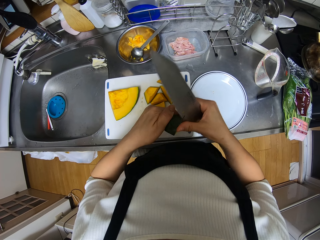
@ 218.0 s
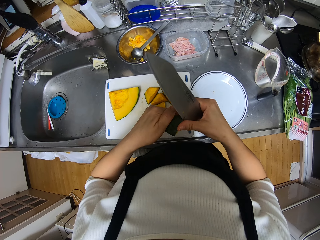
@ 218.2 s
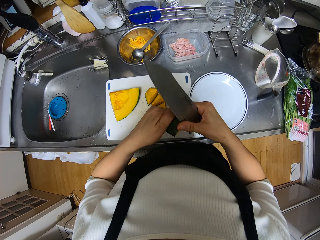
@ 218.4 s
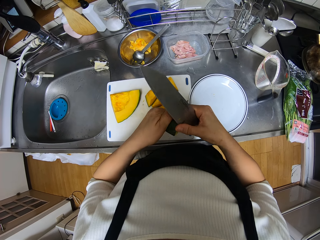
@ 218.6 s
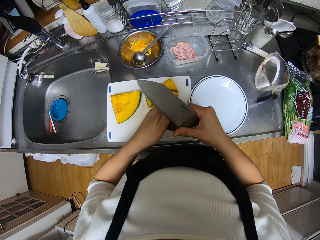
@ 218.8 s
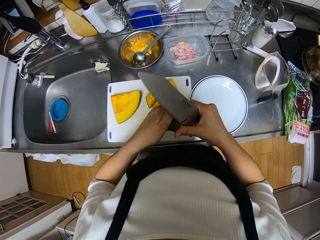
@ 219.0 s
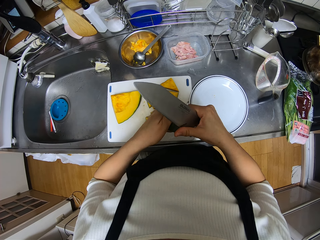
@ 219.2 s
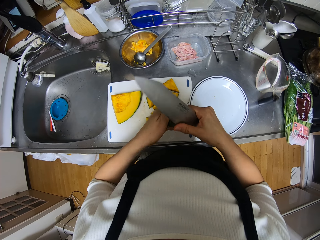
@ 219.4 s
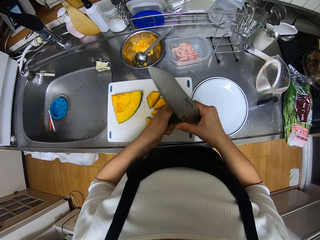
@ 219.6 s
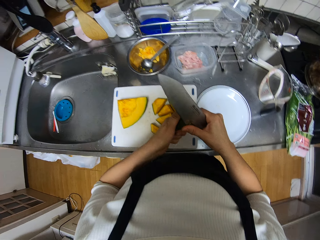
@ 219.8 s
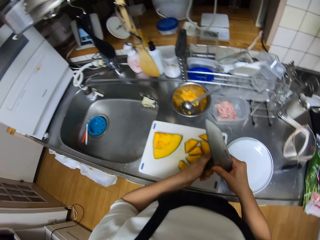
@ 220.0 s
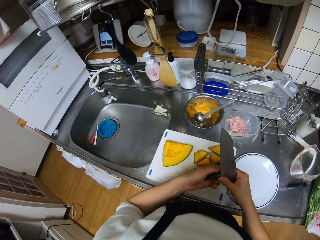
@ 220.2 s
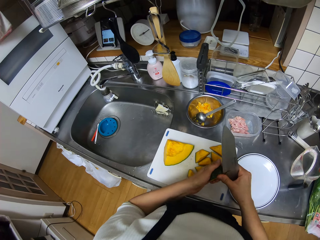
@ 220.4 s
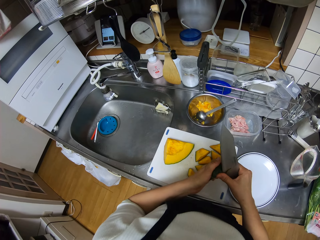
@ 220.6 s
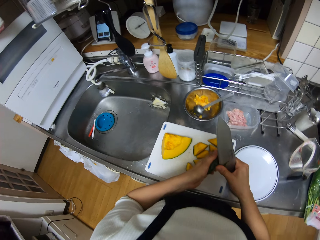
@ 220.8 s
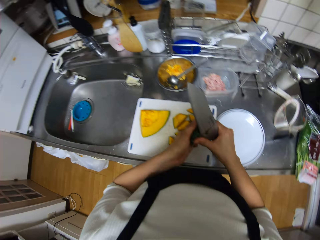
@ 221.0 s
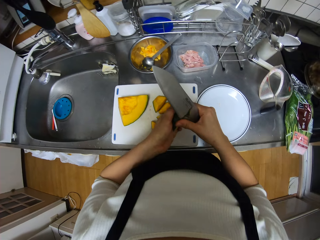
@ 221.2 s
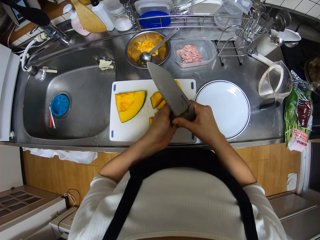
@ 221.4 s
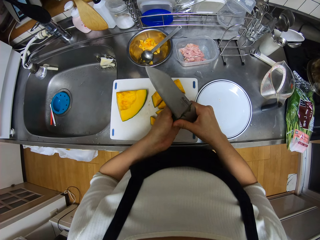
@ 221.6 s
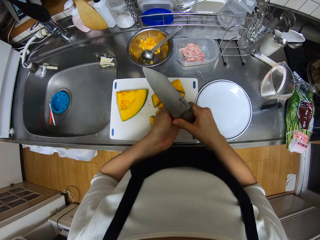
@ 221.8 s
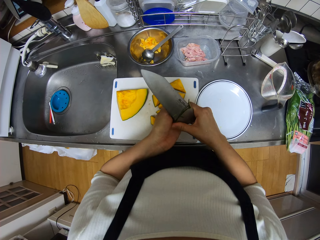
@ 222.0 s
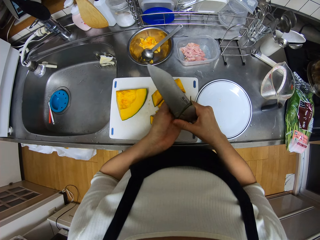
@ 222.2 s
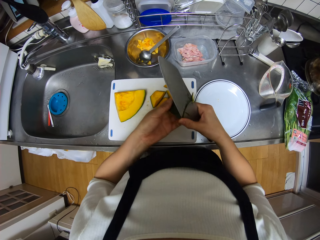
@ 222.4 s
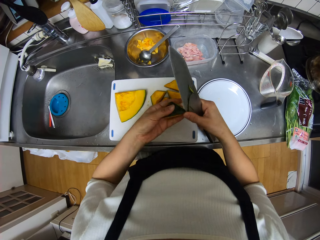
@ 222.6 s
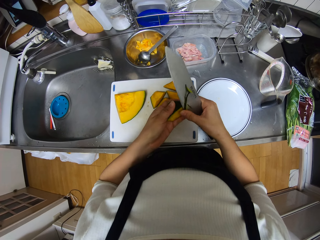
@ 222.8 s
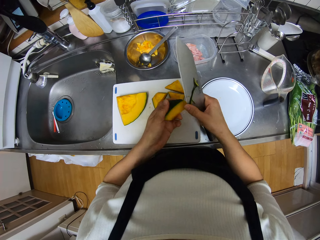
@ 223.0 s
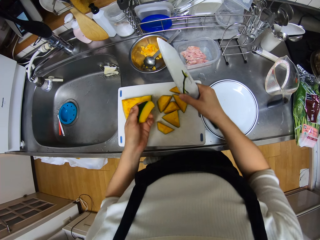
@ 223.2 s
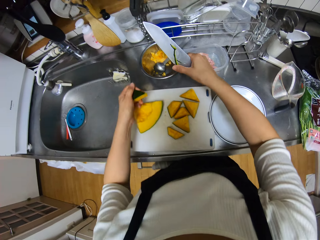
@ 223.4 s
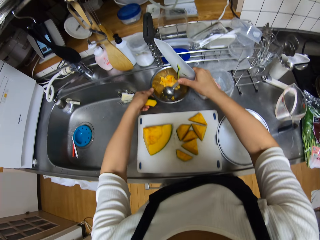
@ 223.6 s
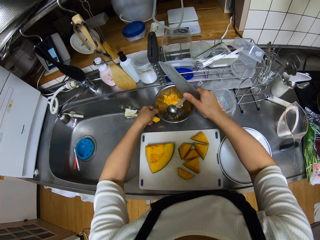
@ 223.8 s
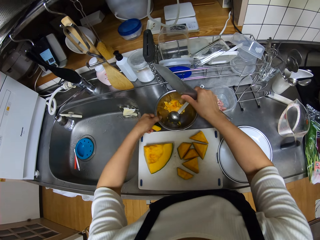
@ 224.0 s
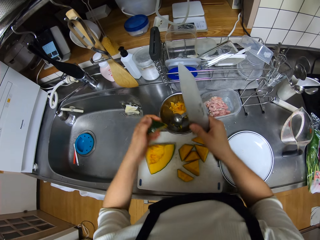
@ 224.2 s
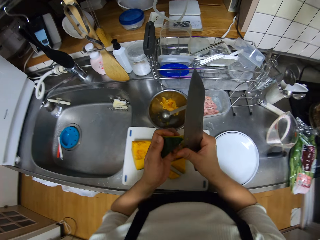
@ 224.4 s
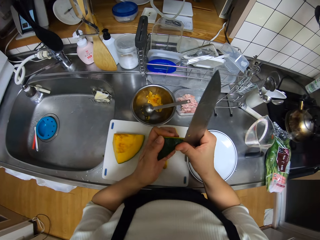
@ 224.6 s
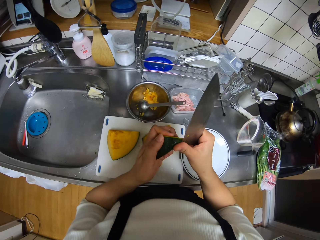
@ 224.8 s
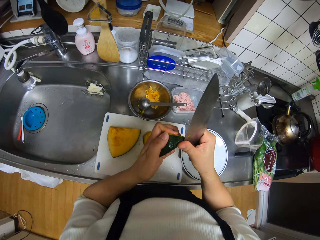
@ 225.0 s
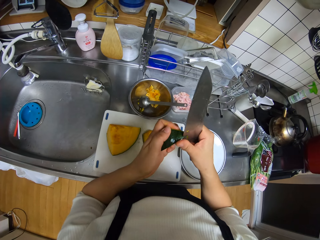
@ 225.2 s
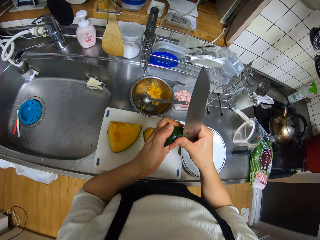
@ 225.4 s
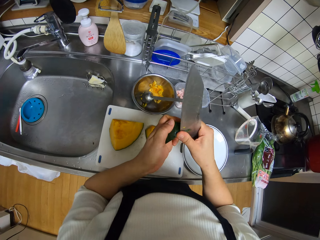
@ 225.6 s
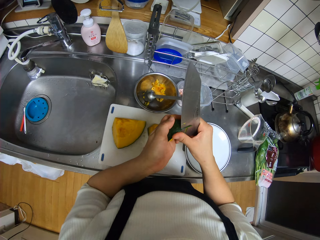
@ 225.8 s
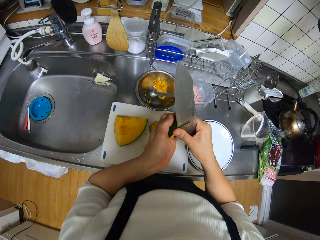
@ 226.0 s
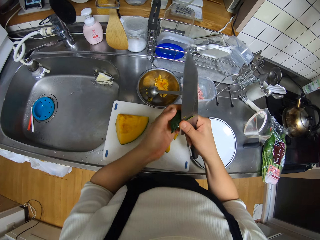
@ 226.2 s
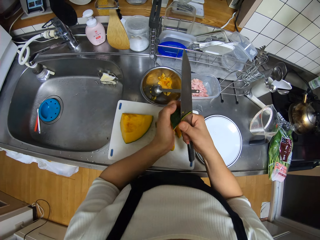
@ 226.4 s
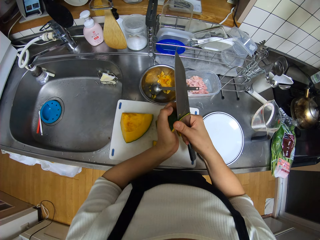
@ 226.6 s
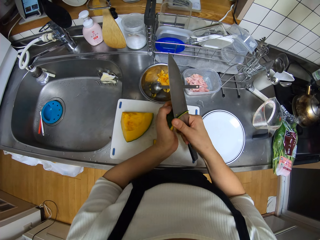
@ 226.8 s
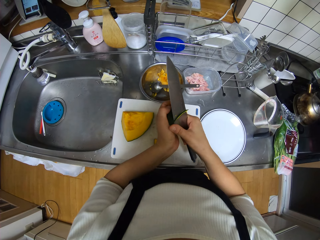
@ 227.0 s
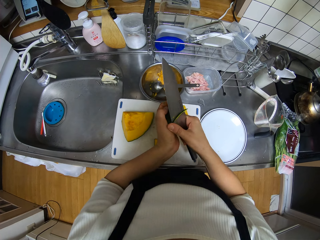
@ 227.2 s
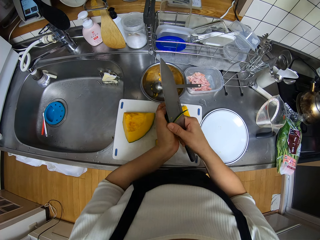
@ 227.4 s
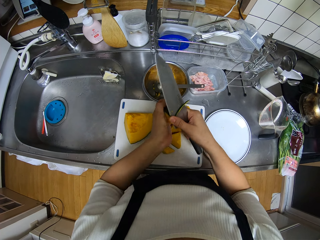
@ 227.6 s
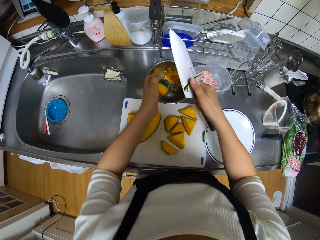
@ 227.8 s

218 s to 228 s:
The camera wearer drops the shaved edges in the stainless bowl. They shave the edges of the smaller piece of pawpaw with the knife.

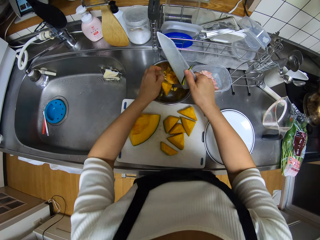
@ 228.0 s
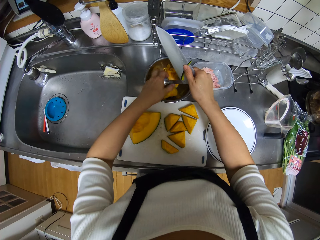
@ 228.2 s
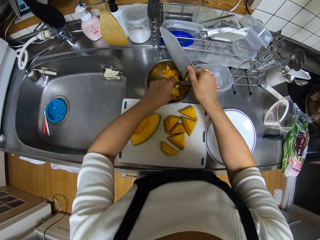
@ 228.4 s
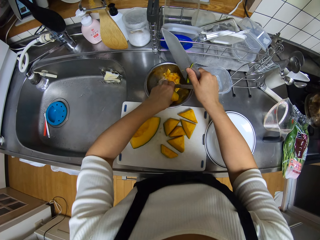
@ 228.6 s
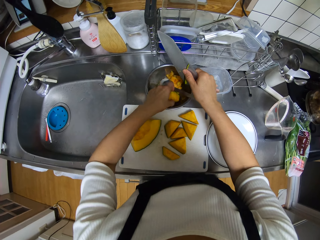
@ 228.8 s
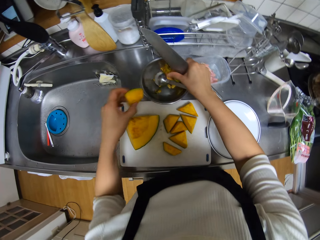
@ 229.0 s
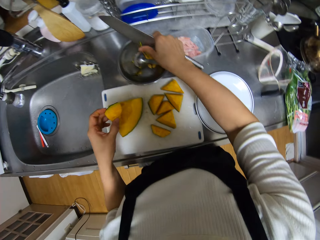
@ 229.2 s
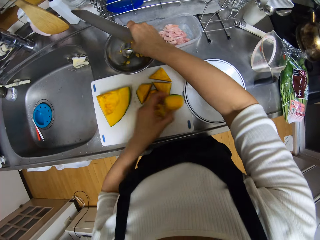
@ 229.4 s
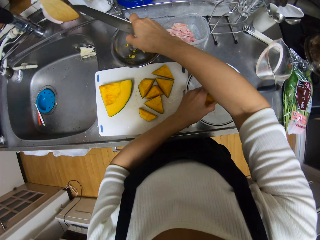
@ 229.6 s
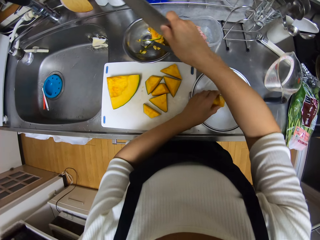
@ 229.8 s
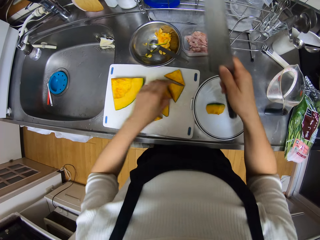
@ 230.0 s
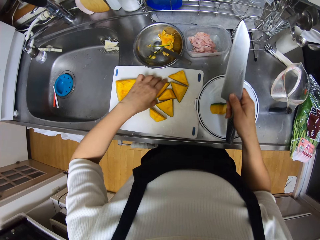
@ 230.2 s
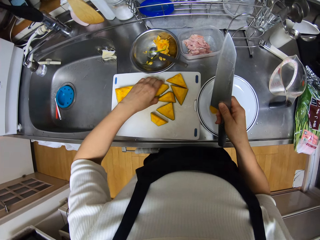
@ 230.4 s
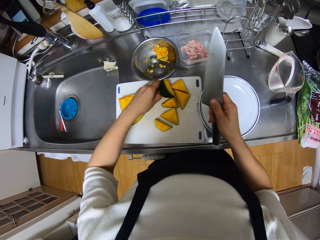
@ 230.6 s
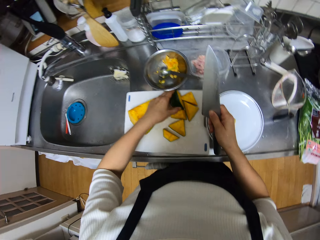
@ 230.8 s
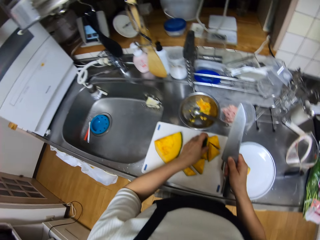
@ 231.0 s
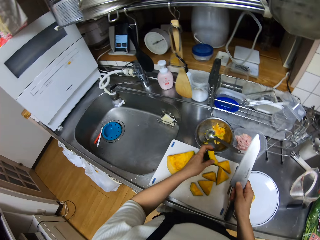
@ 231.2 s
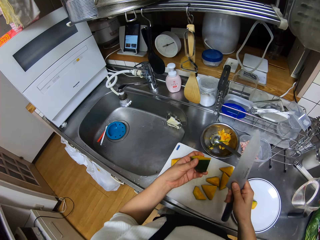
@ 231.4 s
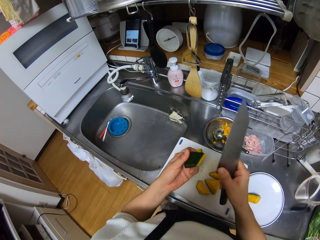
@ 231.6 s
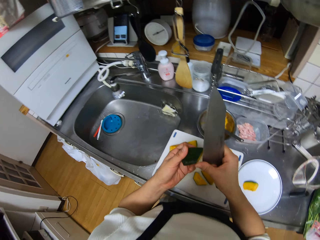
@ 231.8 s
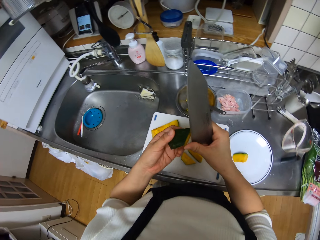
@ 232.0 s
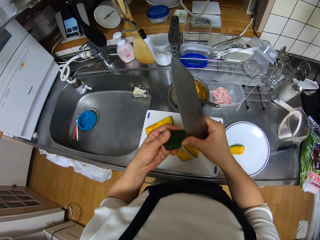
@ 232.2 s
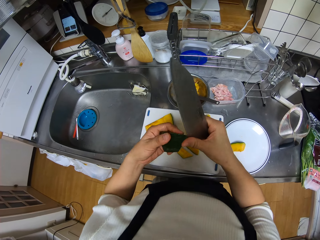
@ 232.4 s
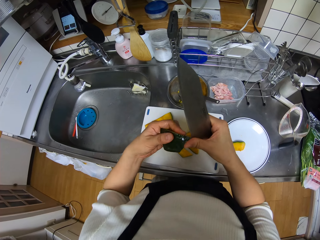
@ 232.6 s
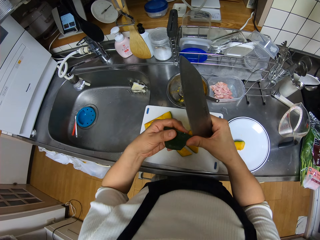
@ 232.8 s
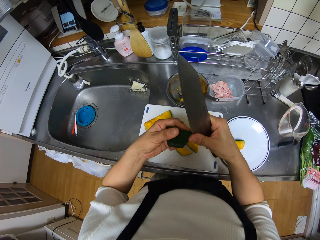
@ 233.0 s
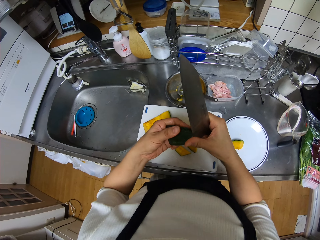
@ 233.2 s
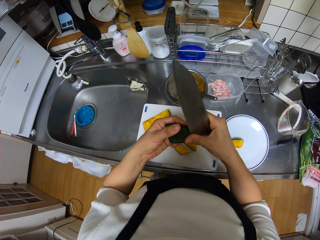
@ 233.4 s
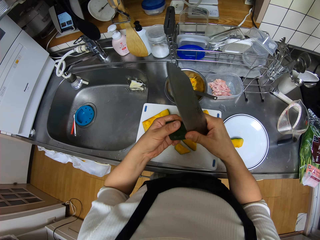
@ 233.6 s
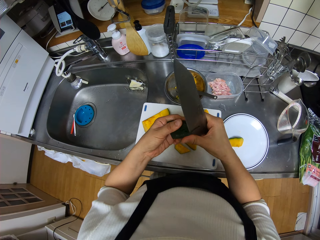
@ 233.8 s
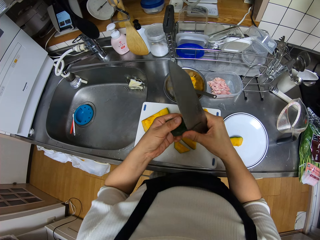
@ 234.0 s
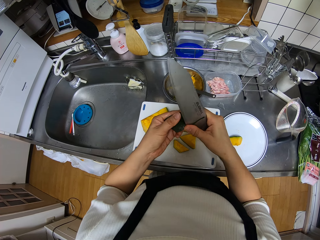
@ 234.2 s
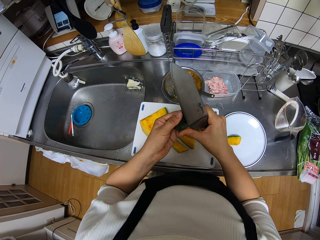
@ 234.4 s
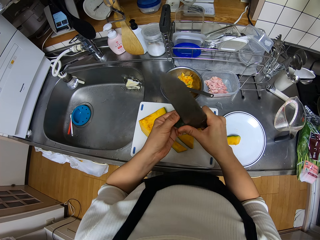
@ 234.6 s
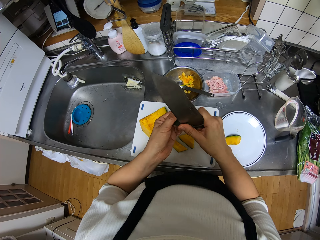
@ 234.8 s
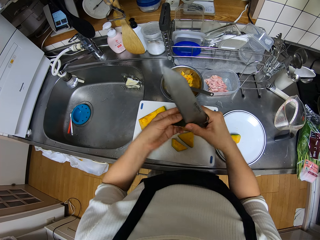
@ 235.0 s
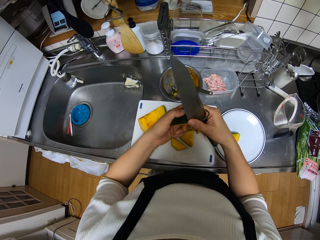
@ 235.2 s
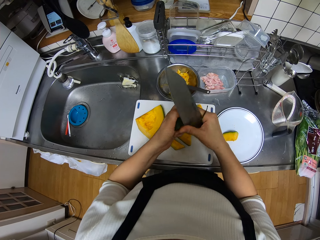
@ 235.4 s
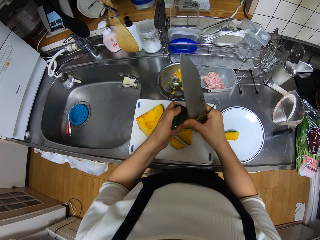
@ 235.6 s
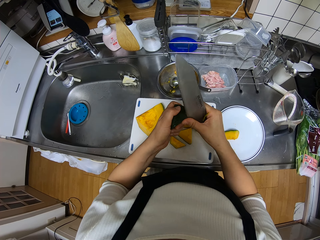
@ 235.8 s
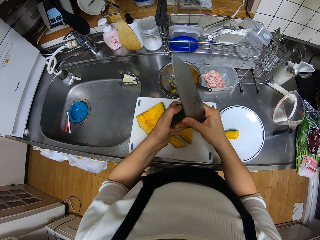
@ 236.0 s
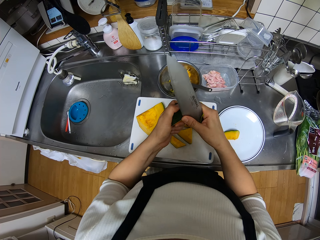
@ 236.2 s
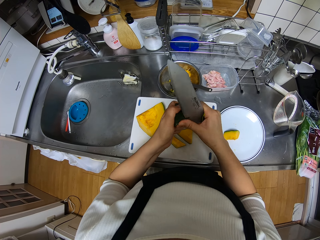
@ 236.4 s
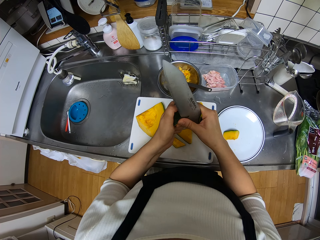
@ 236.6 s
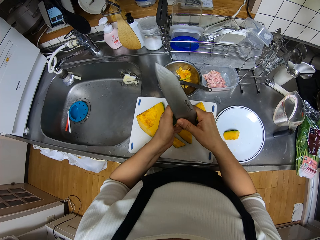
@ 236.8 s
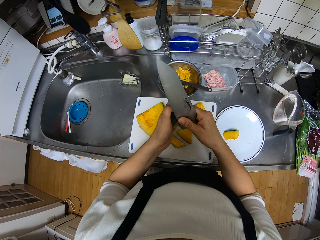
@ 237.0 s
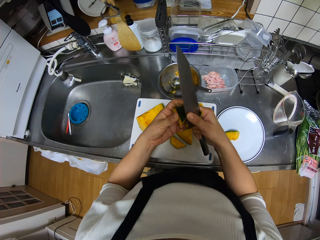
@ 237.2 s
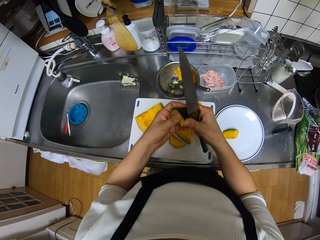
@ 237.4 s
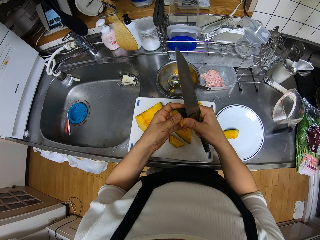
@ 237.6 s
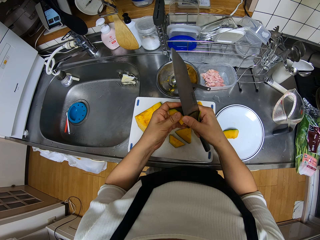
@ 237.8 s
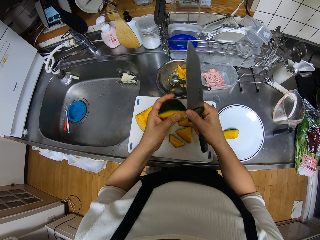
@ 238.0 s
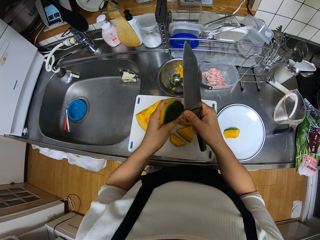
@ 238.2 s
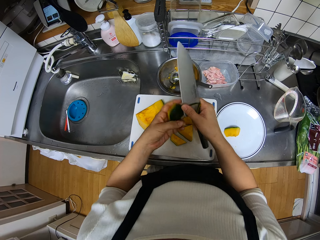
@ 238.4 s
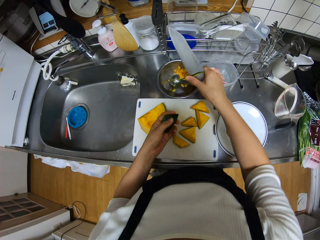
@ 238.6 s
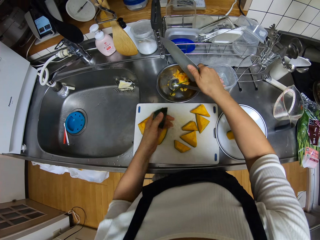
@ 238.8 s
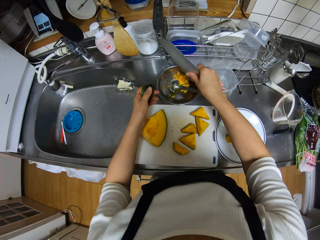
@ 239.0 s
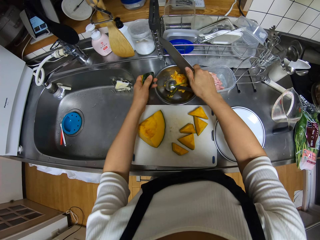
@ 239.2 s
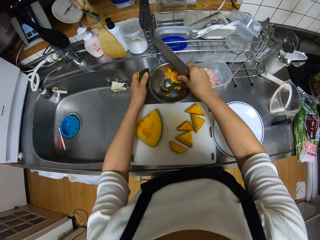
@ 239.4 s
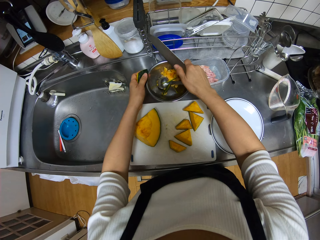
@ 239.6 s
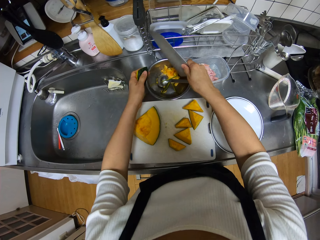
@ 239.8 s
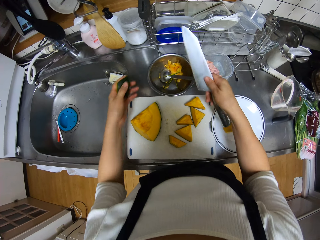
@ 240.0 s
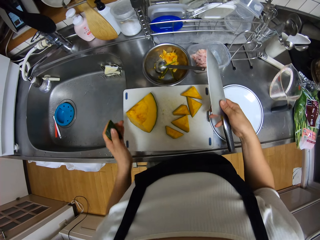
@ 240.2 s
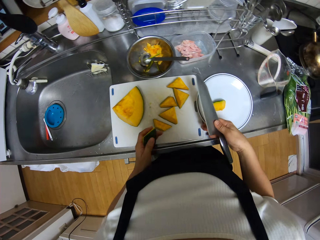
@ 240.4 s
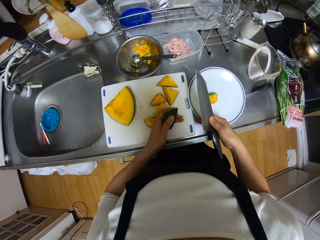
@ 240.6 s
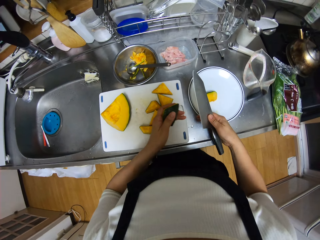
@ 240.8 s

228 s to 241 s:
The camera wearer drops the smaller piece of pawpaw into the stainless bowl. She picks up the smaller piece of pawpaw from the stainless bowl with her left hand. She drops the shaved edges in the stainless bowl. She drops the smaller piece of pawpaw on the plate. She picks up one of the smaller pieces of pawpaw with her left hand. She shaves the edges of the smaller piece of pawpaw with the knife. She drops the shaved edges in the stainless bowl.
